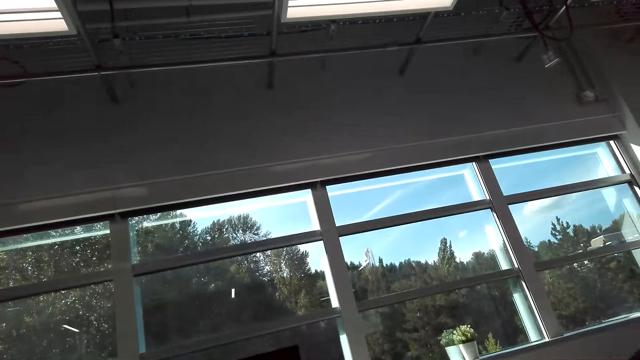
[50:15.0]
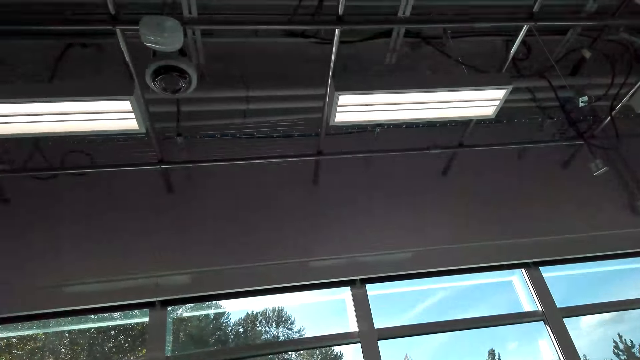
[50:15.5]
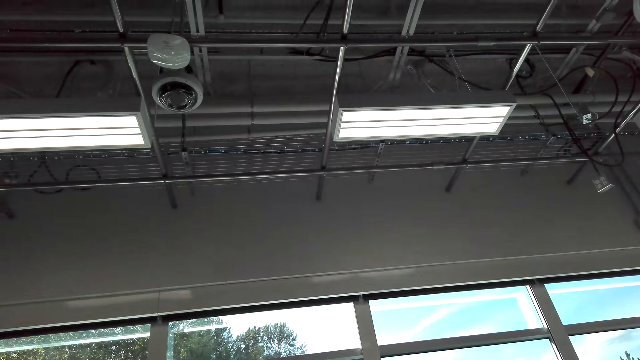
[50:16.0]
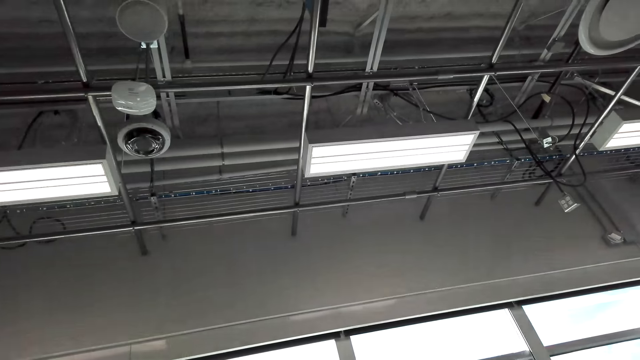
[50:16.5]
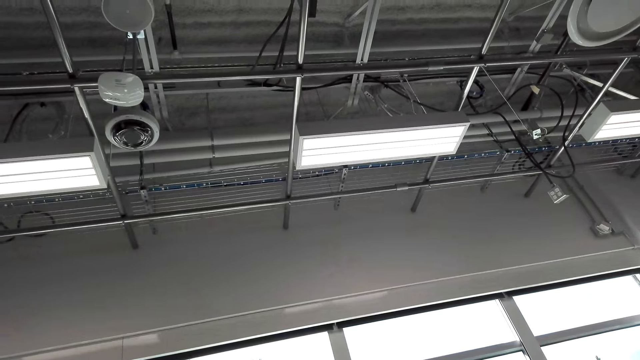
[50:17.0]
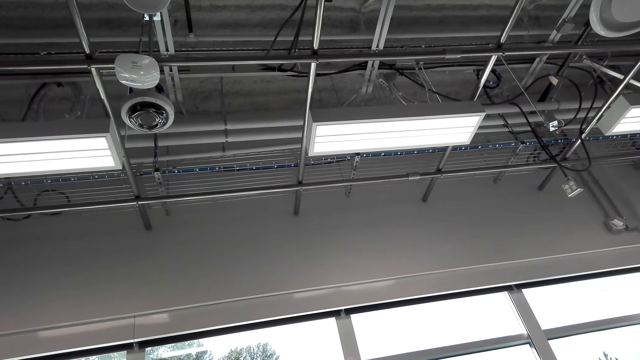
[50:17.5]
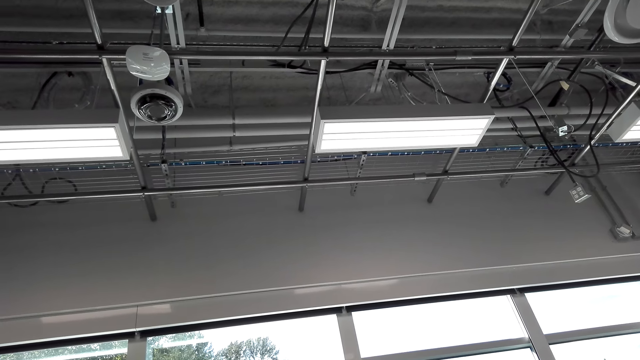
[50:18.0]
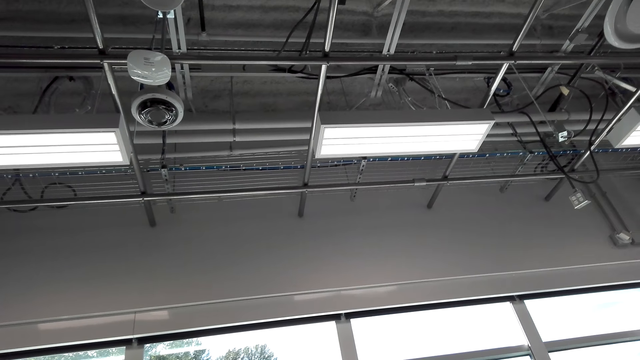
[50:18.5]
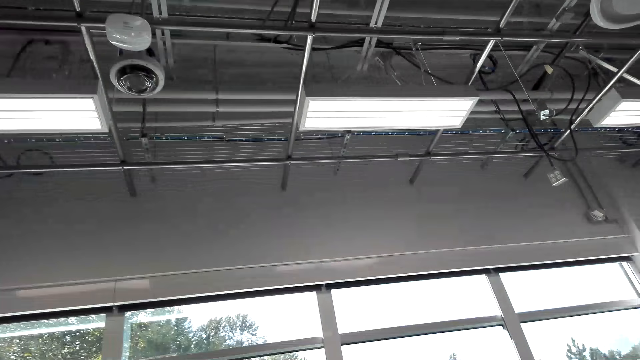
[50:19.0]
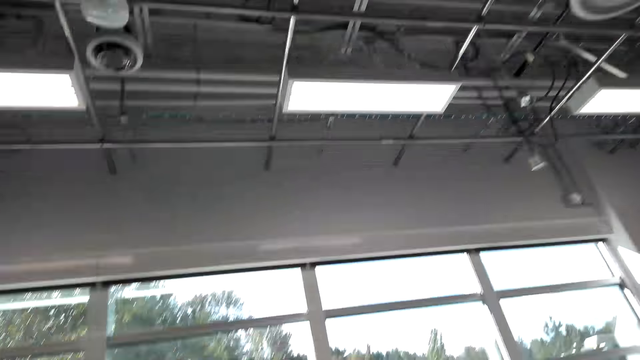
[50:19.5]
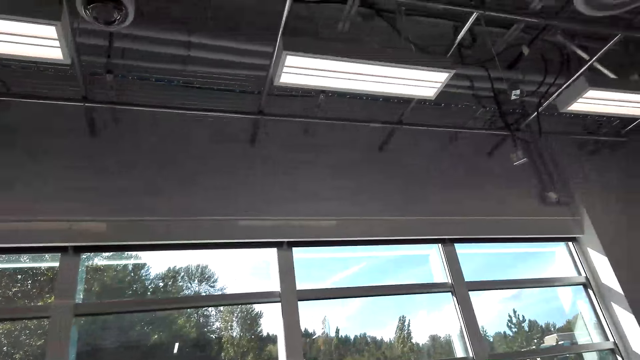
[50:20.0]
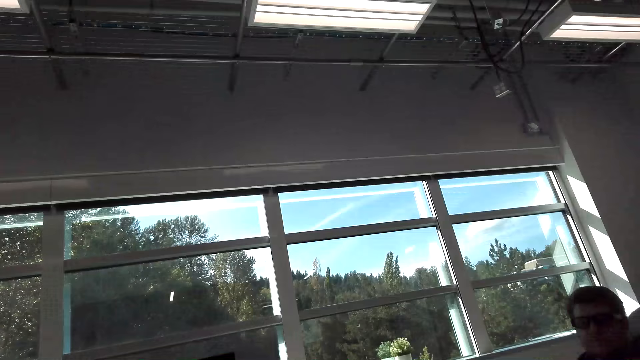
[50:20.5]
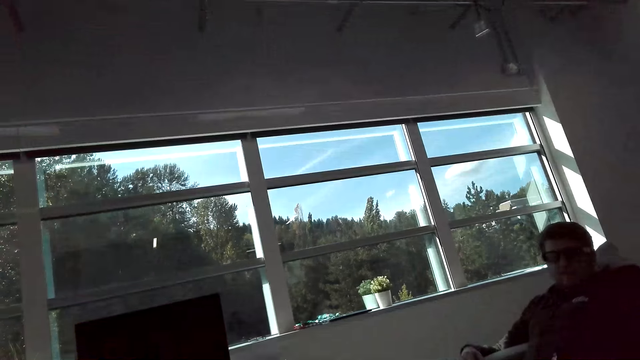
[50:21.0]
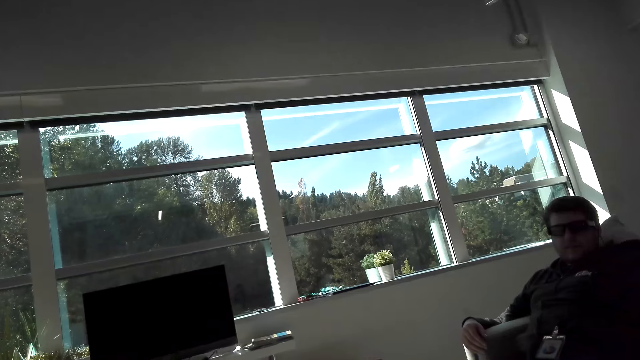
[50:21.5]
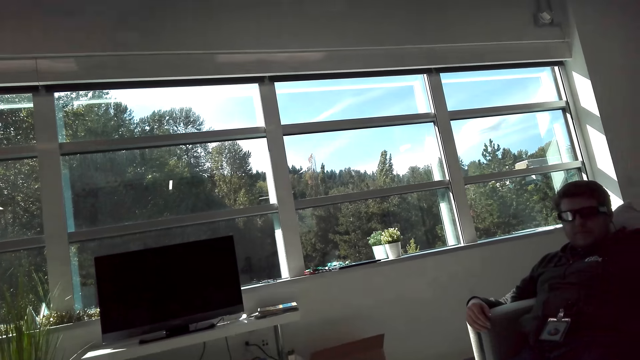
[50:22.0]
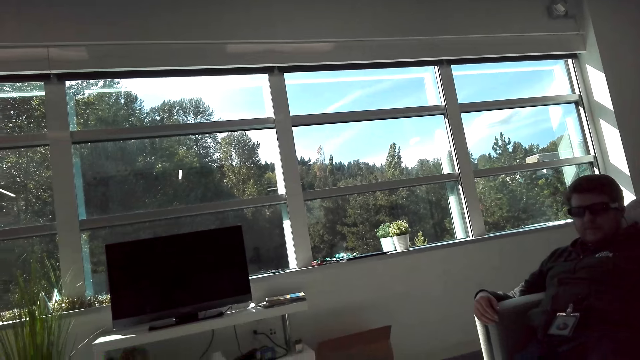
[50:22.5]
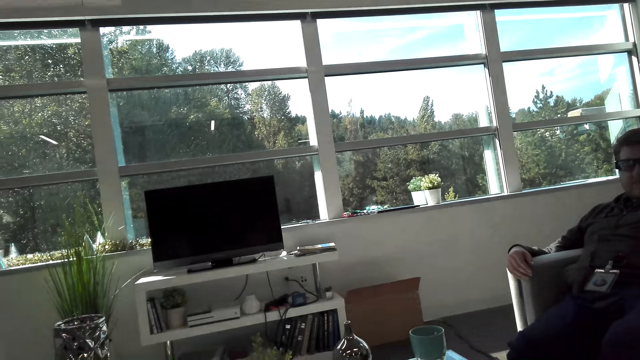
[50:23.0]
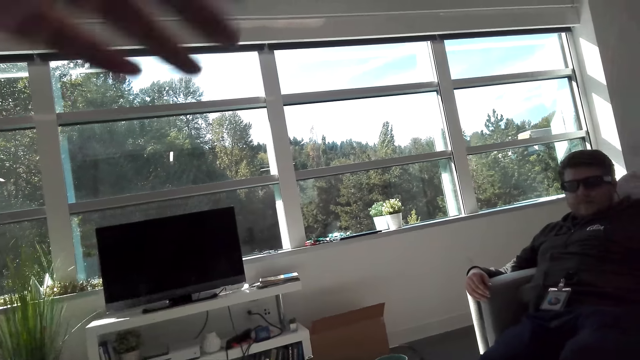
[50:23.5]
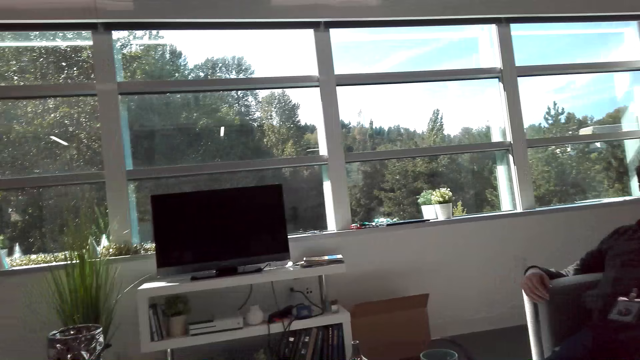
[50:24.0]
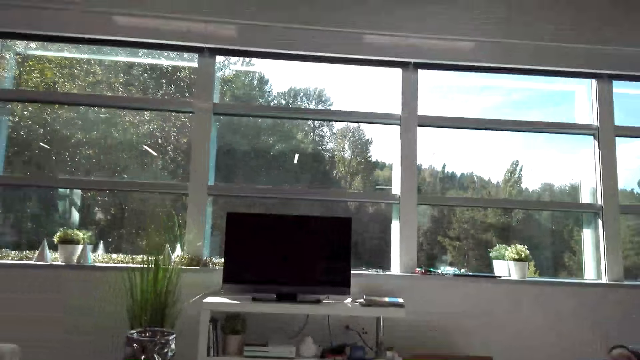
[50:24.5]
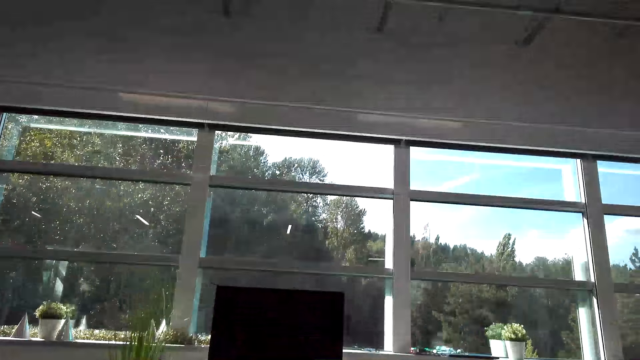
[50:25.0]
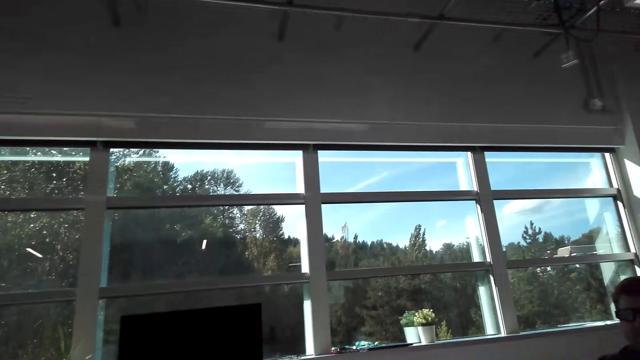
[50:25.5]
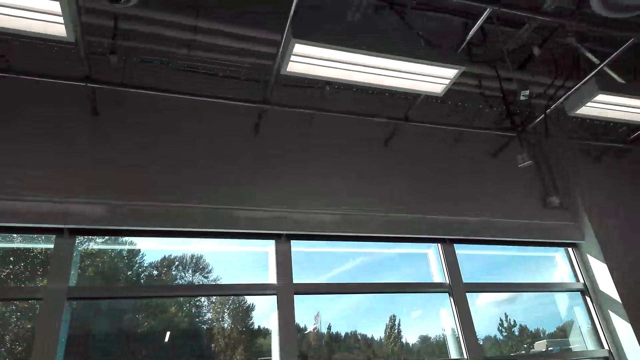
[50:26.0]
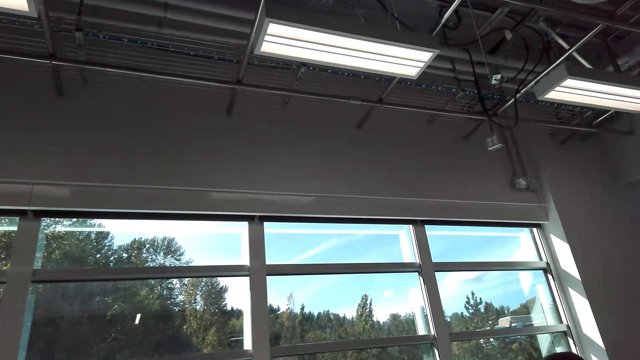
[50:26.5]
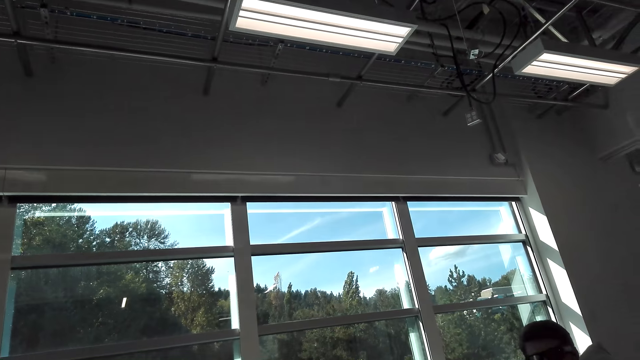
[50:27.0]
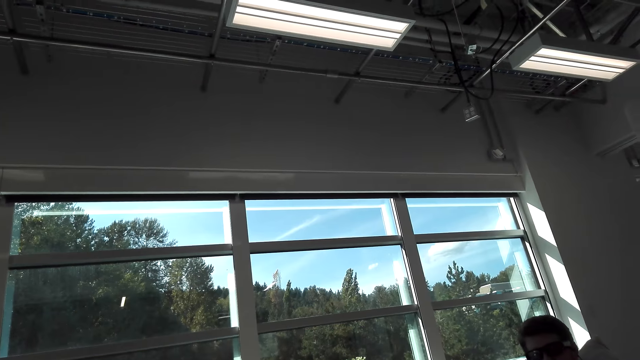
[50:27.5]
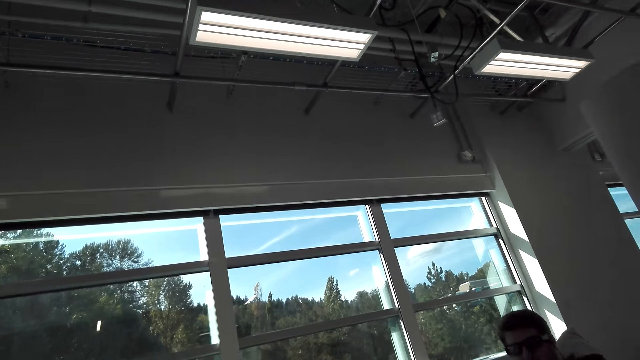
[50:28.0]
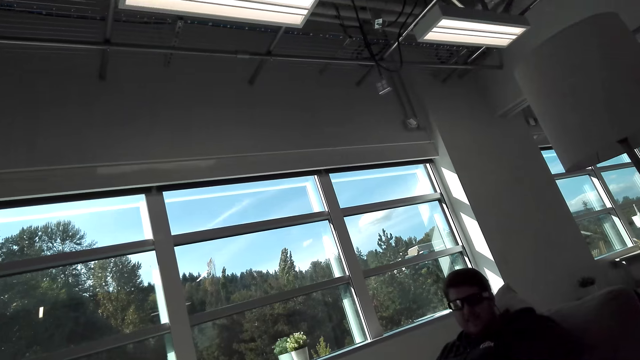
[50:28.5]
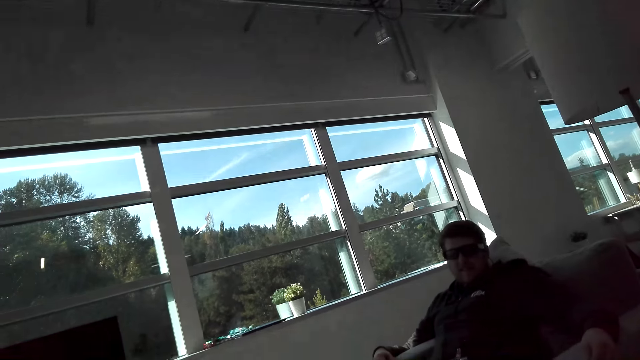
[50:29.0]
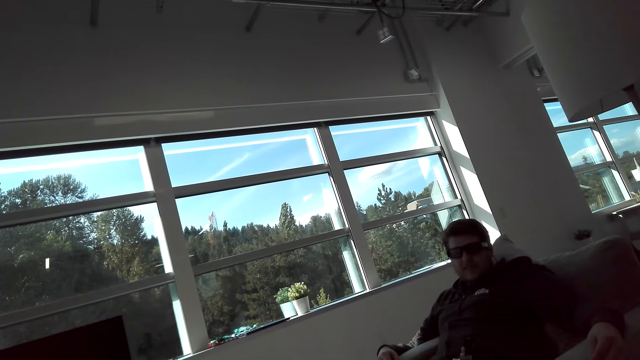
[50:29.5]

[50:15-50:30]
The camera wearer looks round. They lift the left hand. They look round.

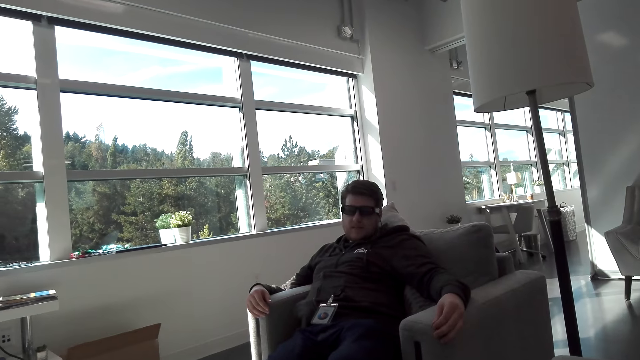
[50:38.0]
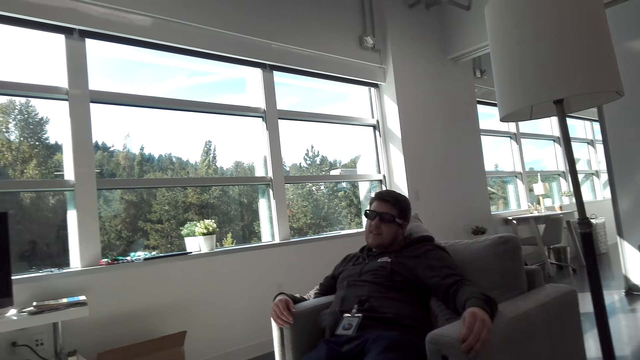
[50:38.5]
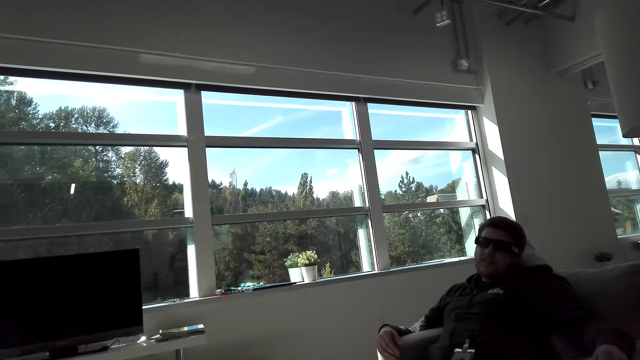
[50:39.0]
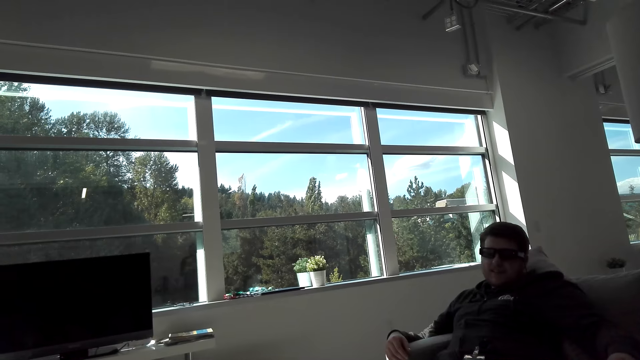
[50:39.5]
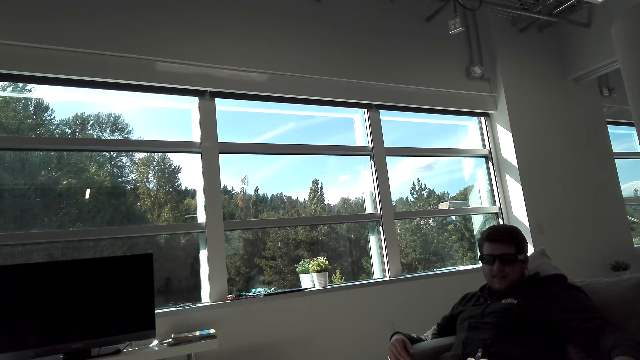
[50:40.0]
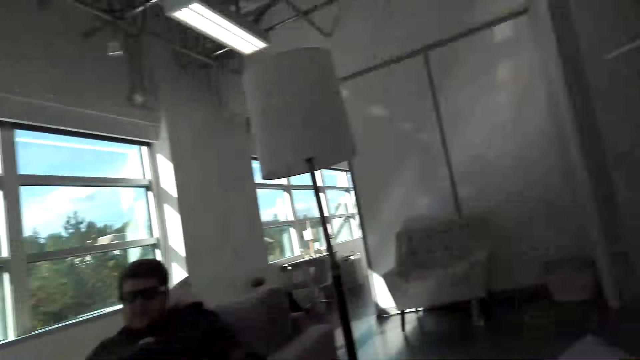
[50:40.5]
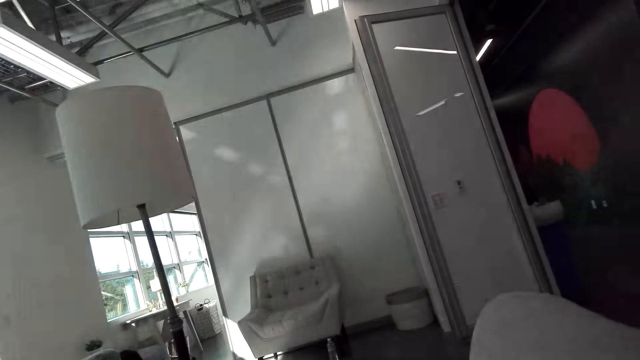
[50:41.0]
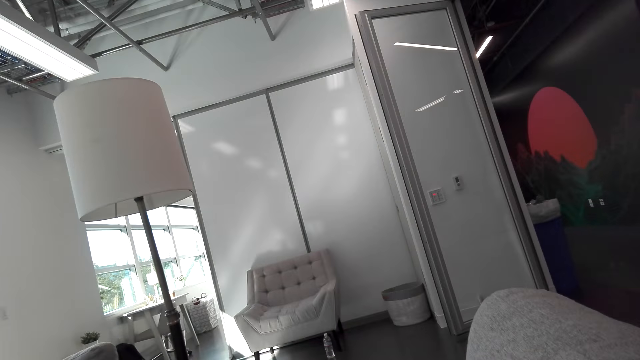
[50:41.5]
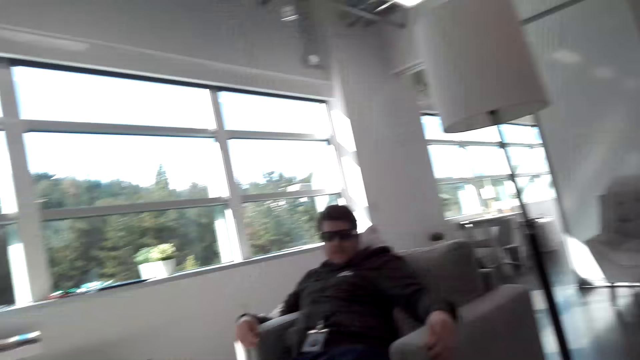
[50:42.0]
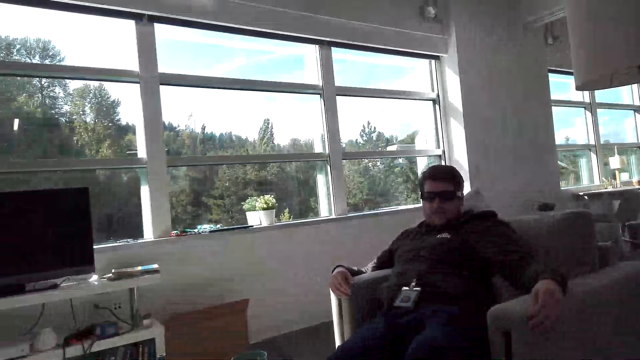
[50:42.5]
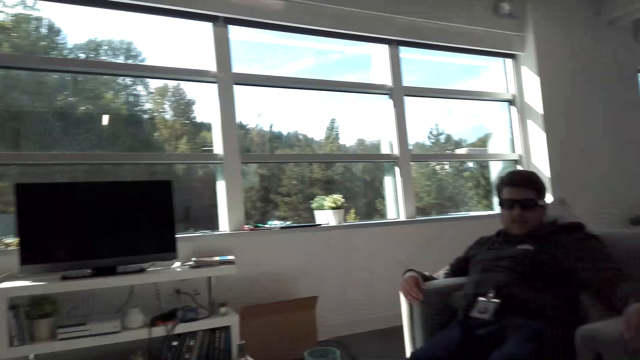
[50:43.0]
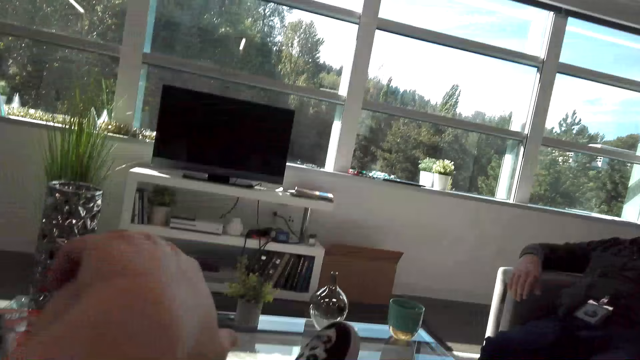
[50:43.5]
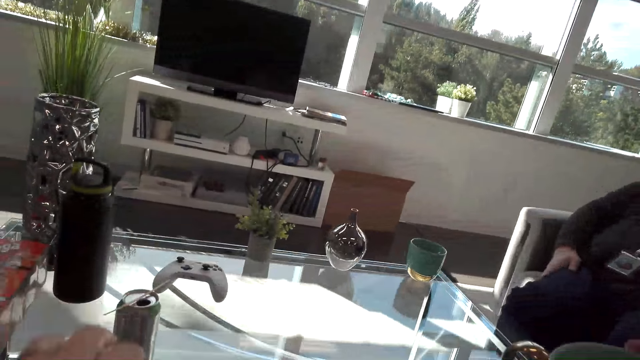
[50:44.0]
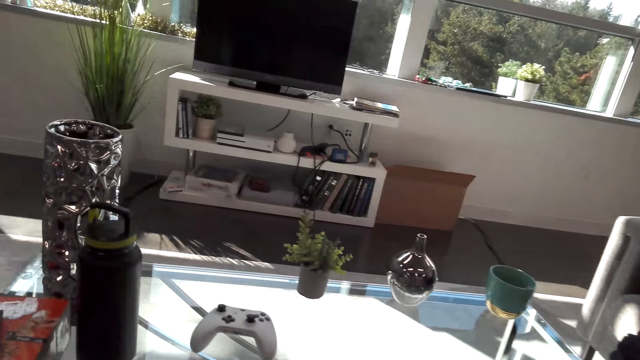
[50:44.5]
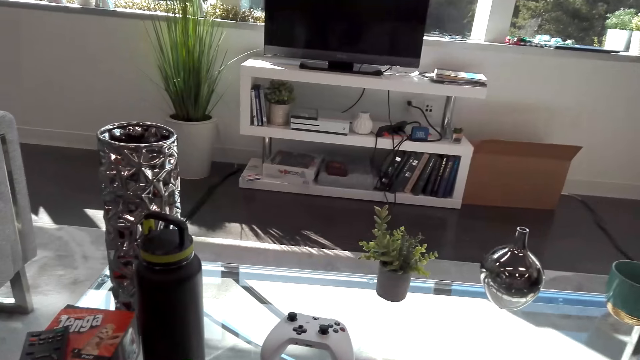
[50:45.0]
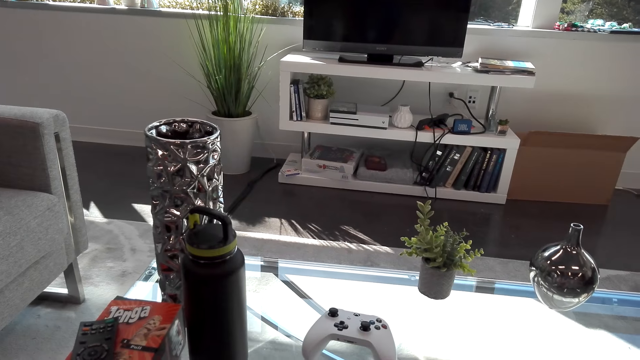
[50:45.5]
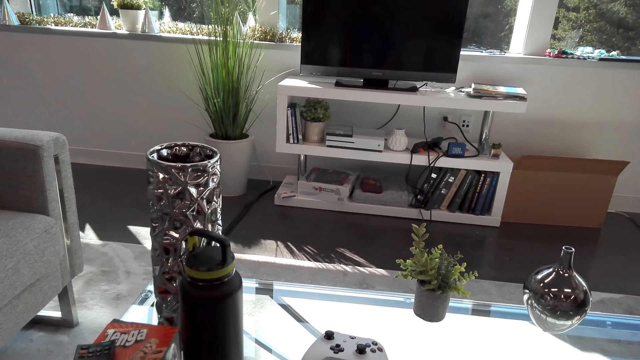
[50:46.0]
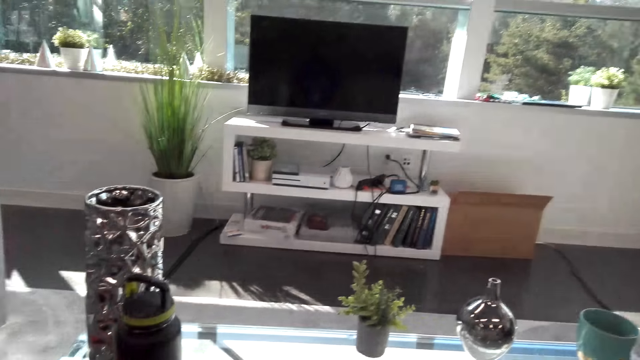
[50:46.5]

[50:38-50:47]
A person looks at the camera wearer. The camera wearer moves the hand.
